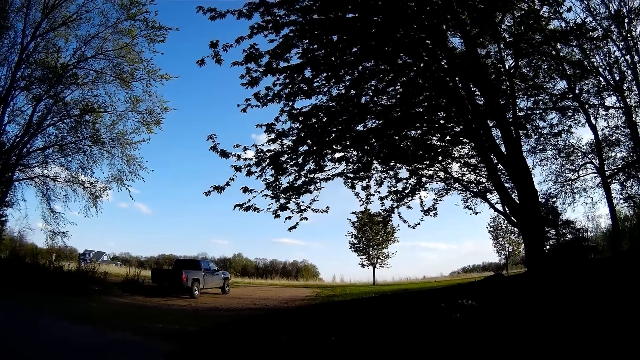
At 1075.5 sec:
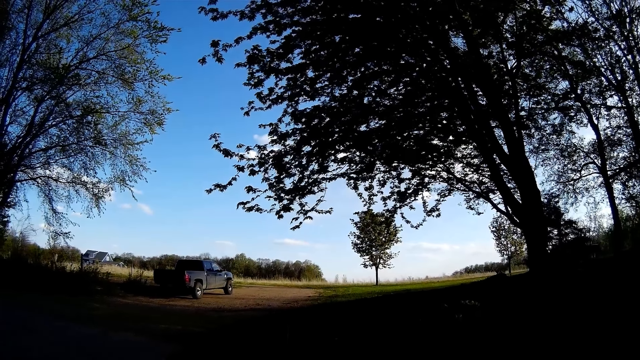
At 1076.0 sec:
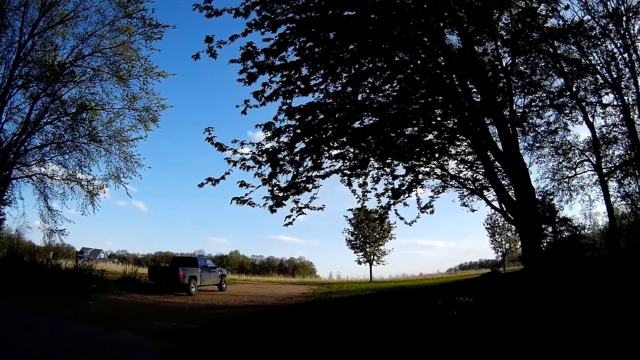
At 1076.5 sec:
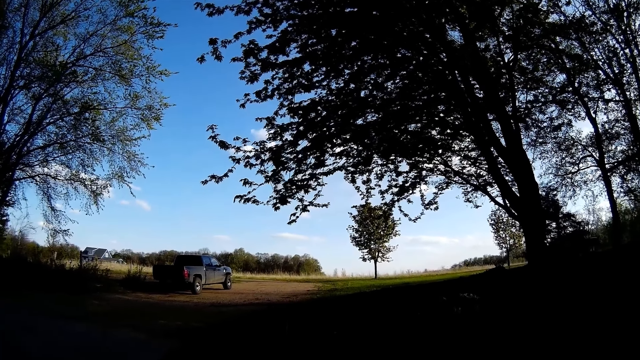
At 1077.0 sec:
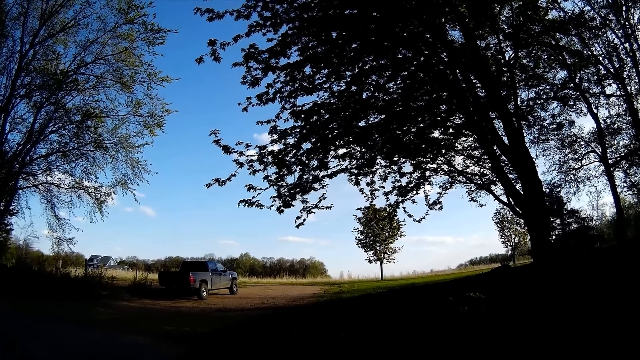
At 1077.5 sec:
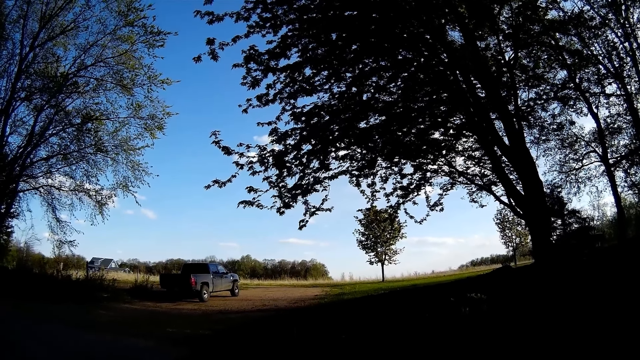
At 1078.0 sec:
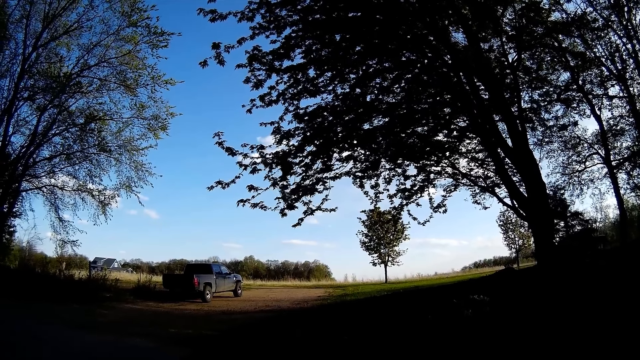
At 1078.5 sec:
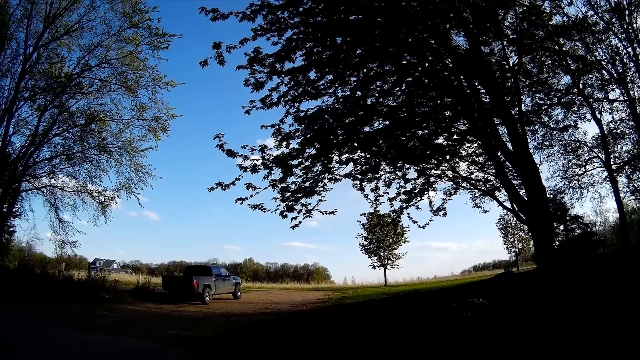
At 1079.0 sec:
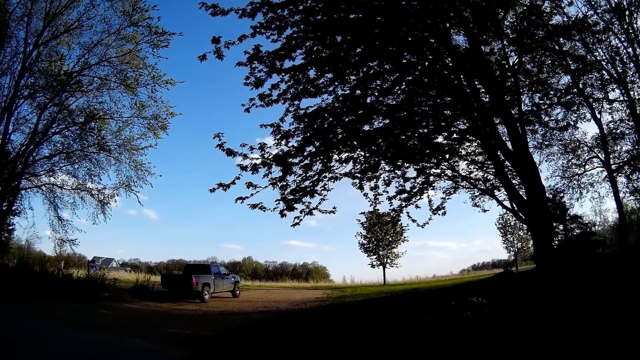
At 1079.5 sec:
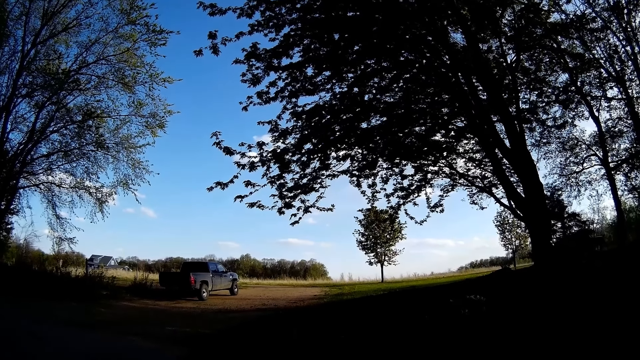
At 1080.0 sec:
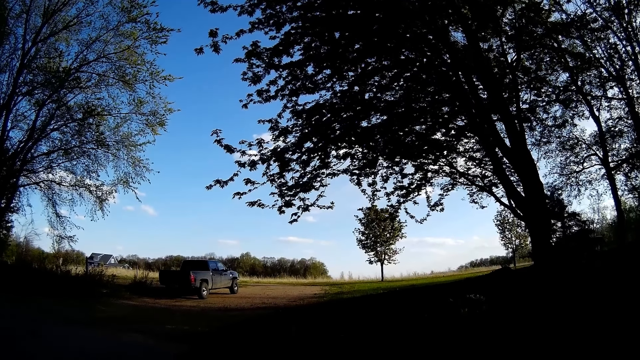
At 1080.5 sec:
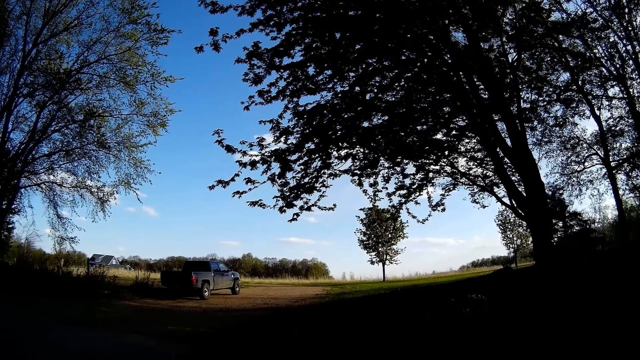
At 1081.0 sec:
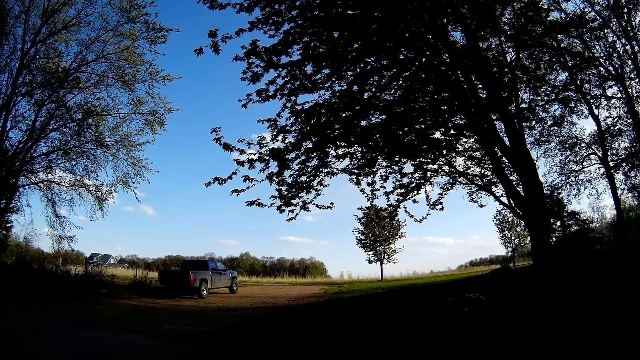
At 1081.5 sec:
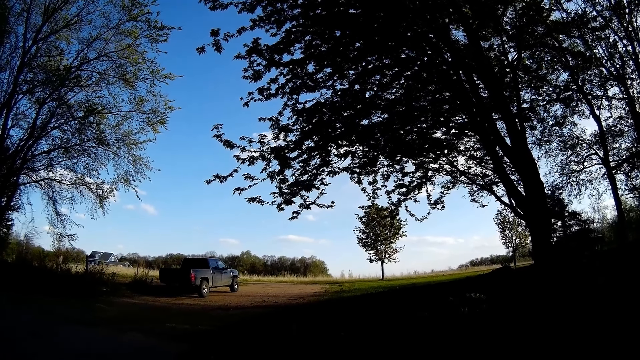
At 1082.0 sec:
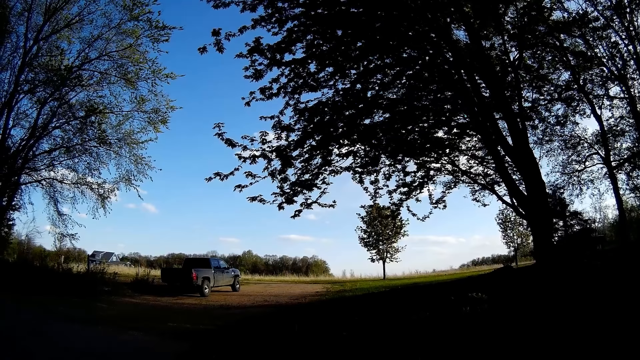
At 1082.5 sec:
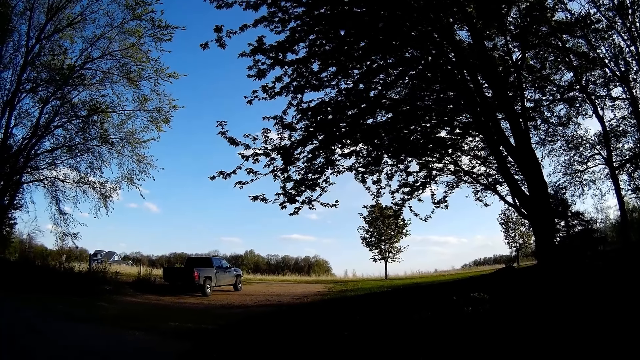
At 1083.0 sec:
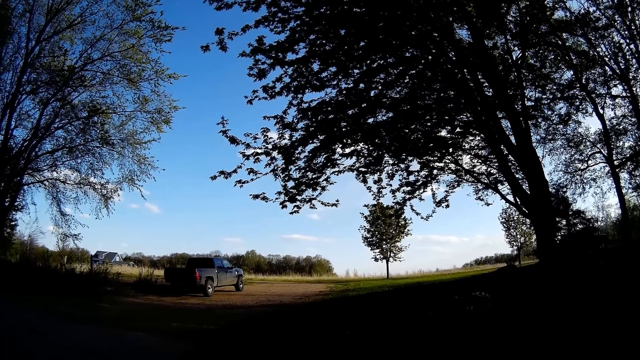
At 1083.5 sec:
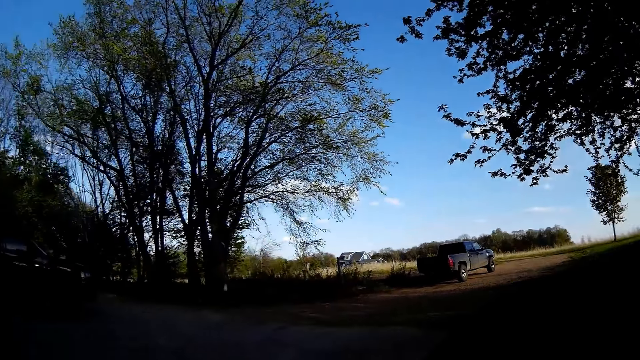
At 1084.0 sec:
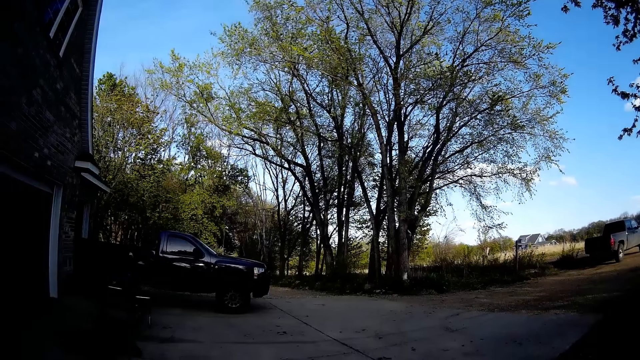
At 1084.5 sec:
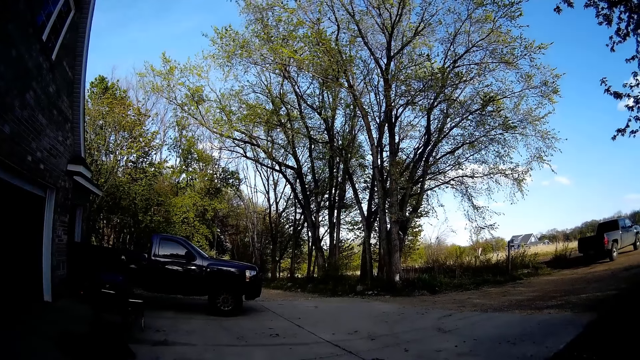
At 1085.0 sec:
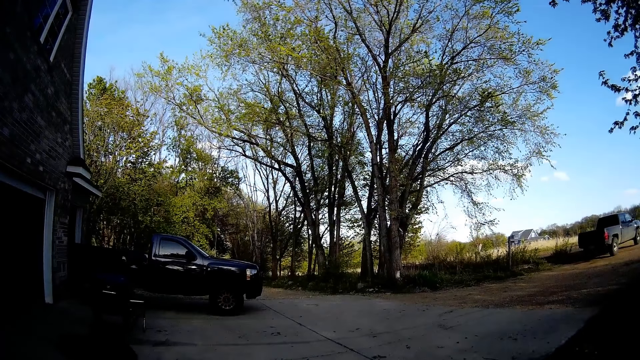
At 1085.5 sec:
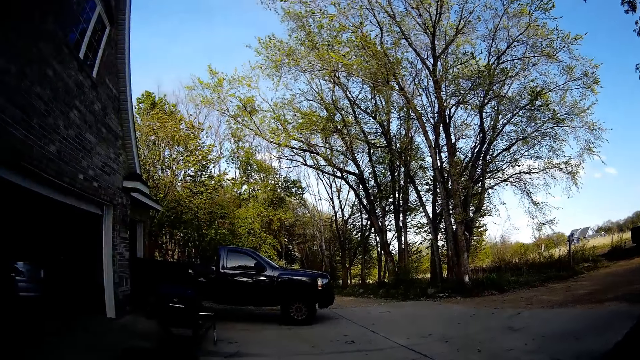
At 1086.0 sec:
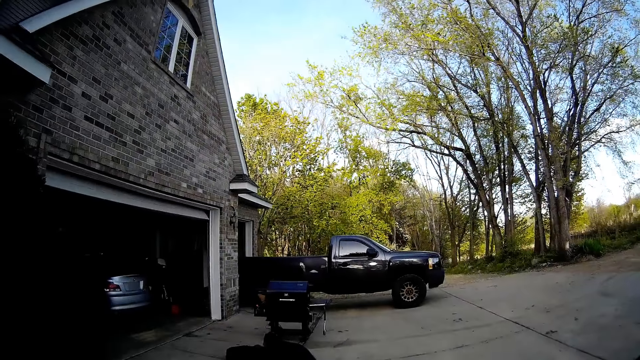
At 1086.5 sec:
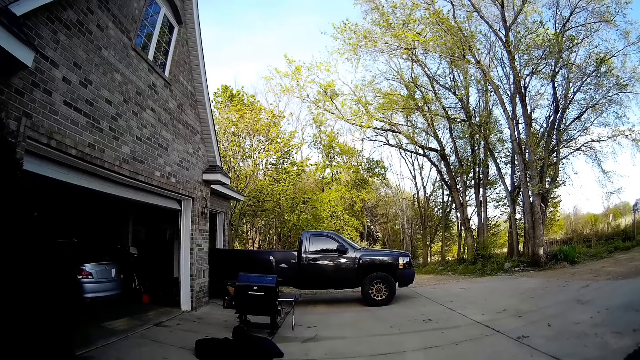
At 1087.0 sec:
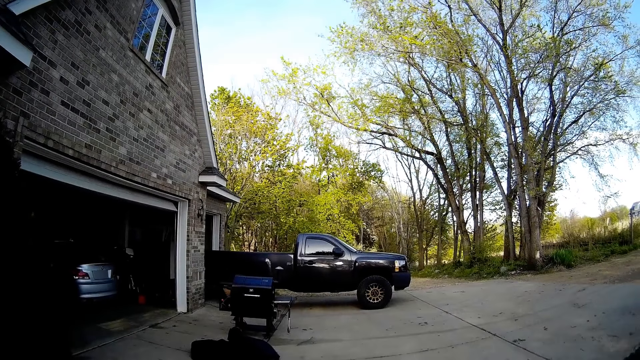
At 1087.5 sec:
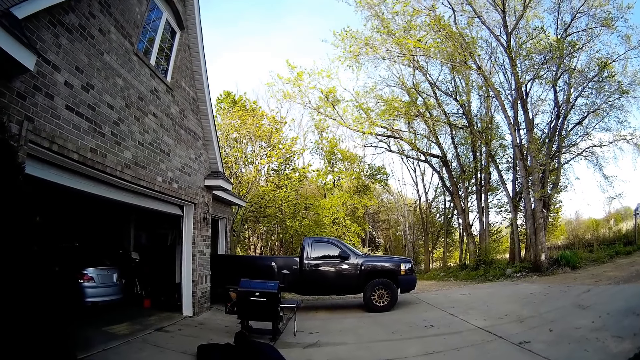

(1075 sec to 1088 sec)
The camera wearer looks around the compound.

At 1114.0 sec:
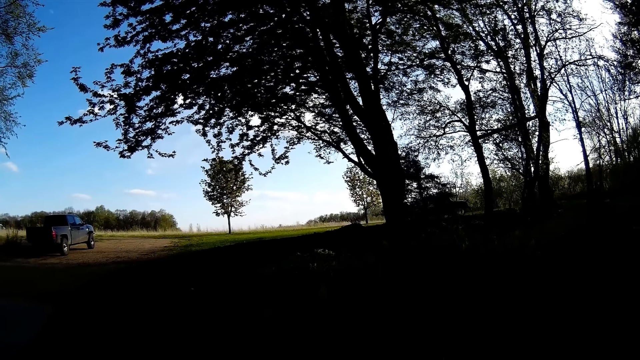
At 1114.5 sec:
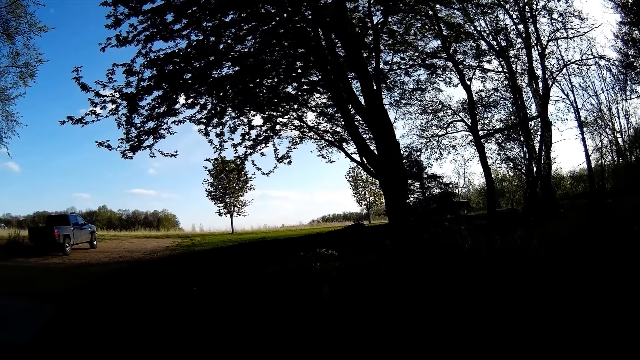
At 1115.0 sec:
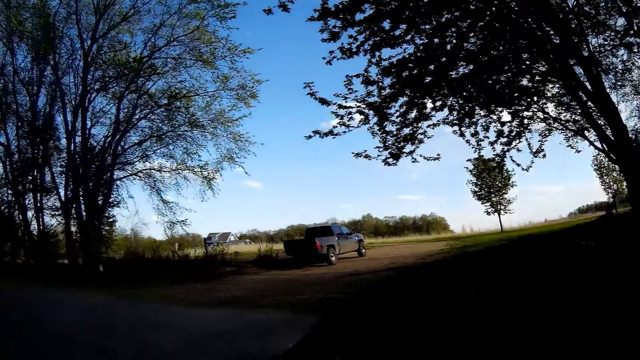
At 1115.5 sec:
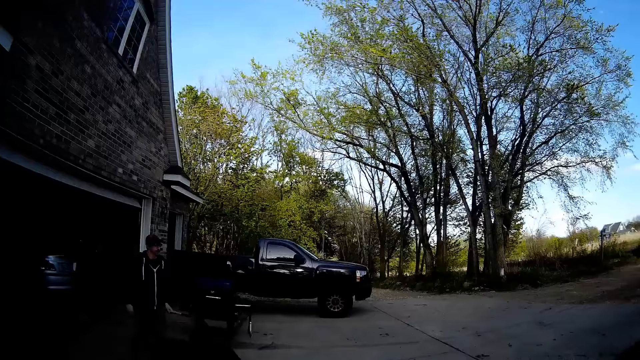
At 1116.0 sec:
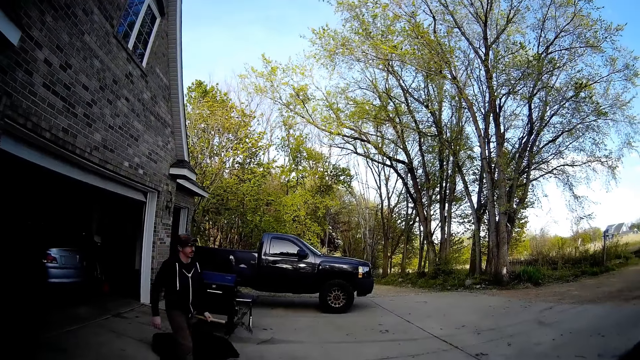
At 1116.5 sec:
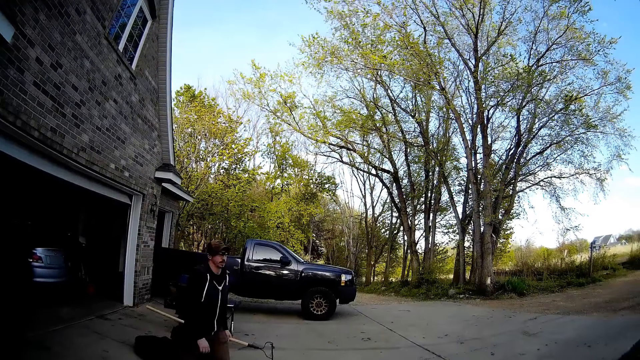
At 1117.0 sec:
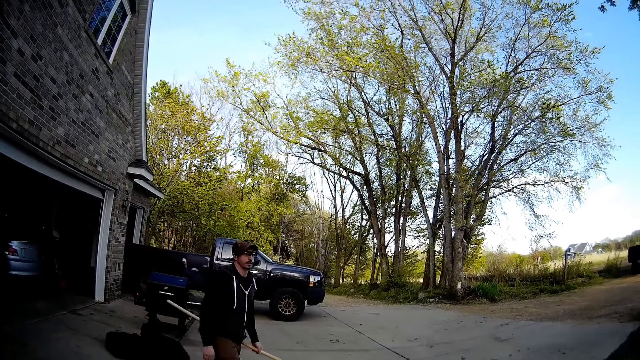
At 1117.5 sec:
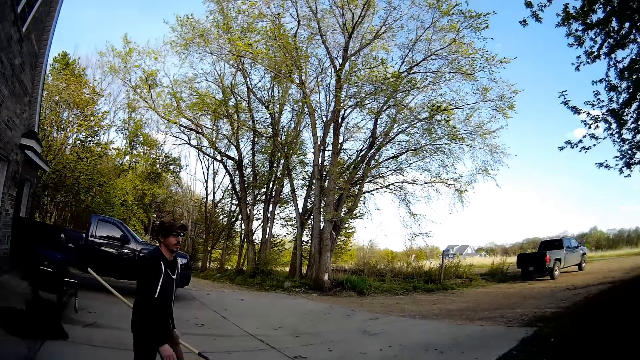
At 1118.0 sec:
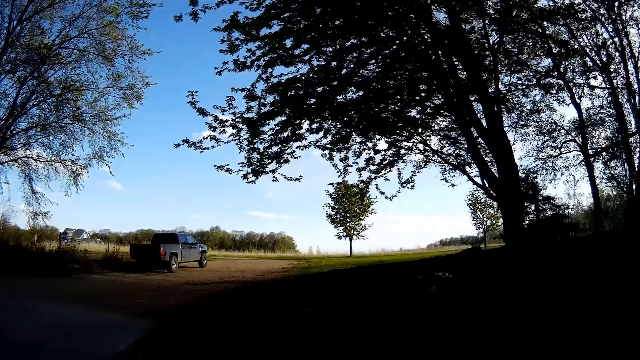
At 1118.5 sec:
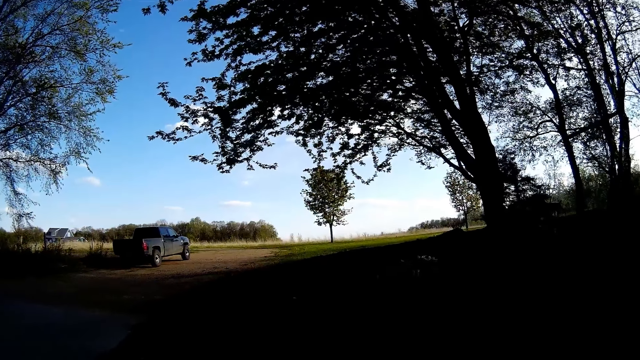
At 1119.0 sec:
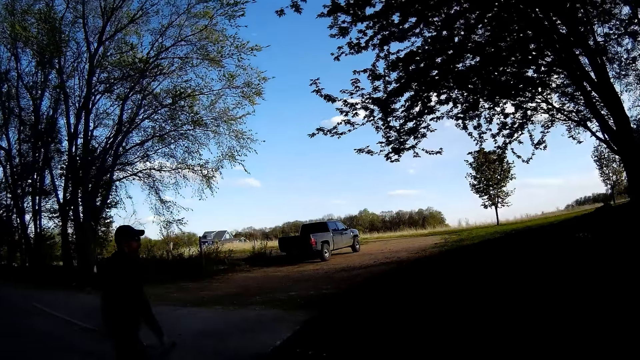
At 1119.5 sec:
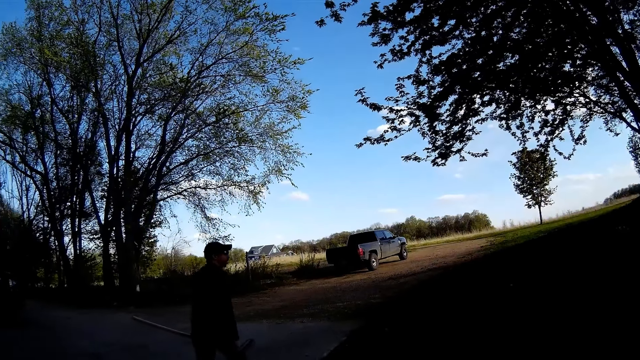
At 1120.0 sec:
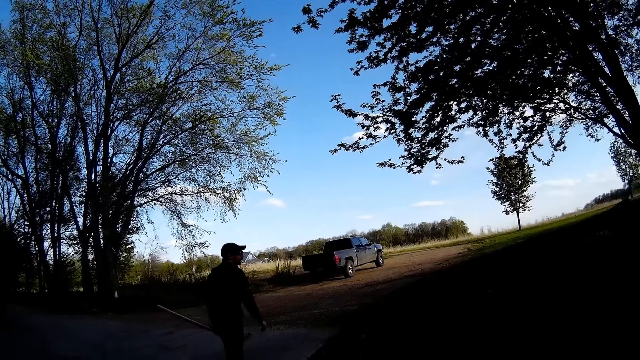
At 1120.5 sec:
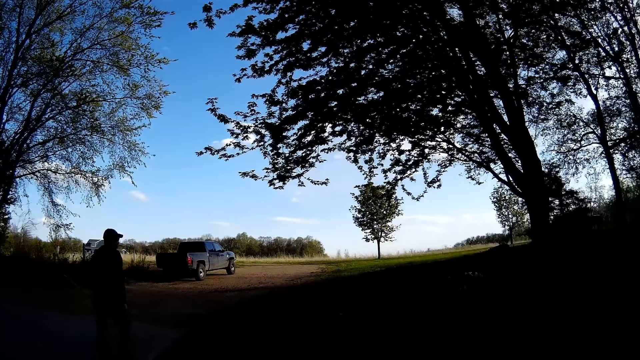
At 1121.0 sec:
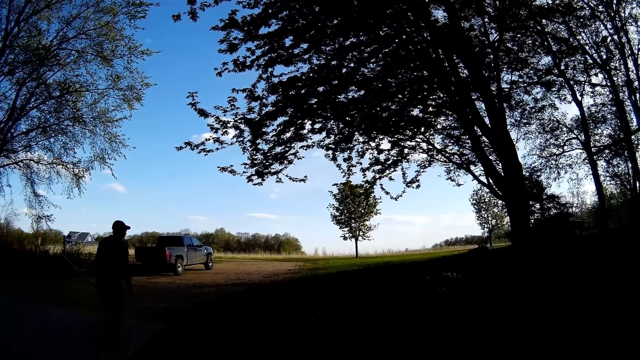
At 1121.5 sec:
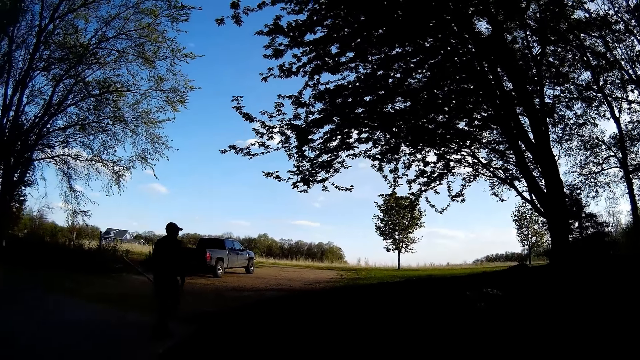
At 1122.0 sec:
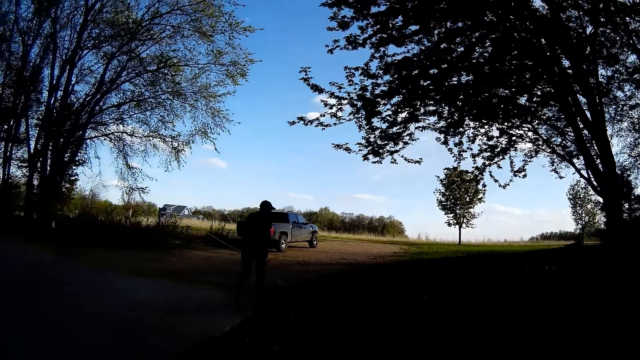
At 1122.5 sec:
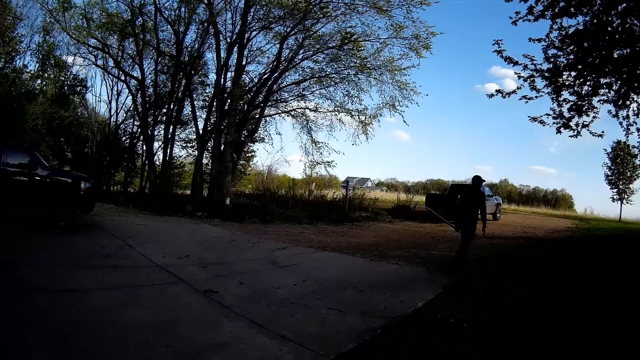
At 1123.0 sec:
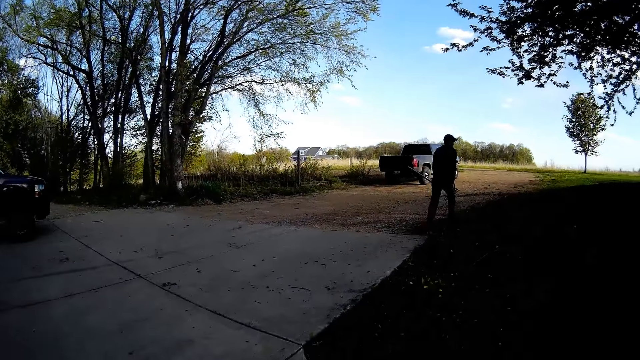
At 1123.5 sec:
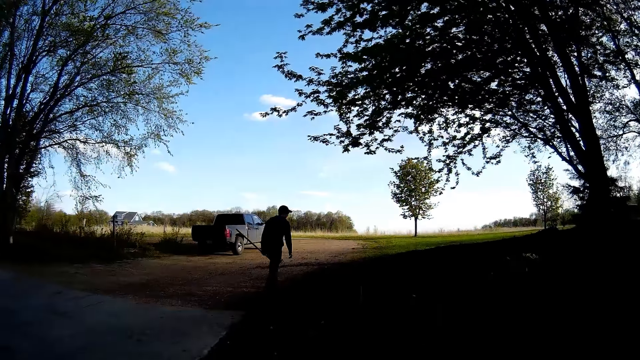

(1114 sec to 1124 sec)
A man walks towards a lawn with a rake in his left hand. The camera wearer converses with the man.
